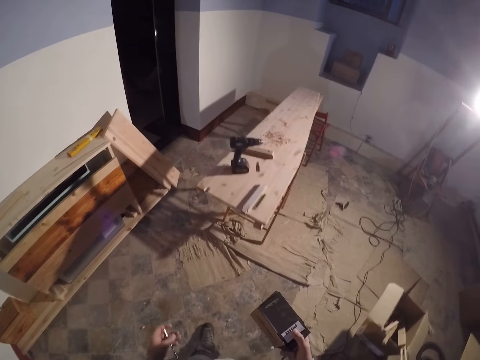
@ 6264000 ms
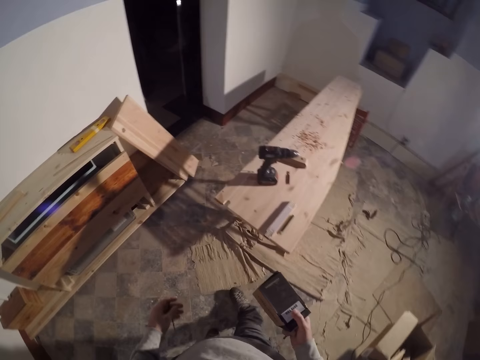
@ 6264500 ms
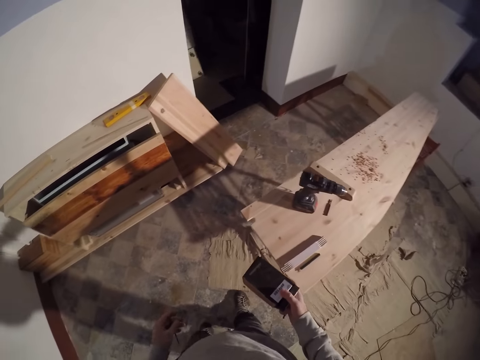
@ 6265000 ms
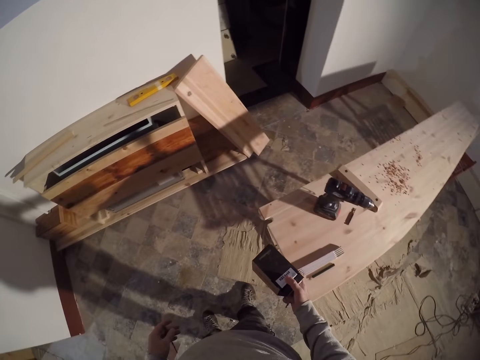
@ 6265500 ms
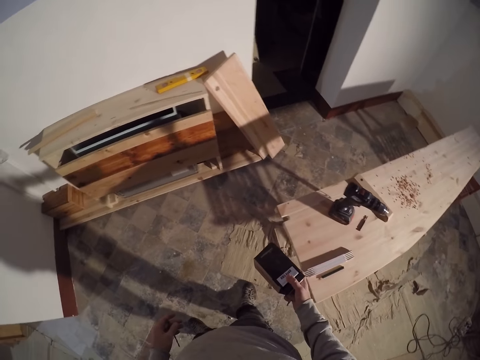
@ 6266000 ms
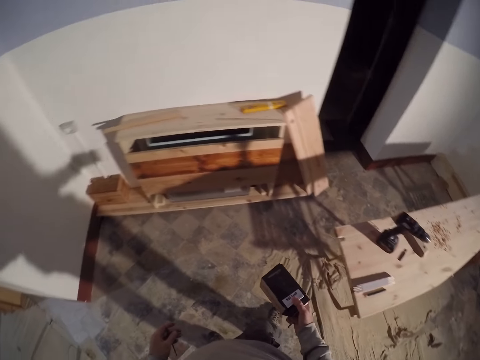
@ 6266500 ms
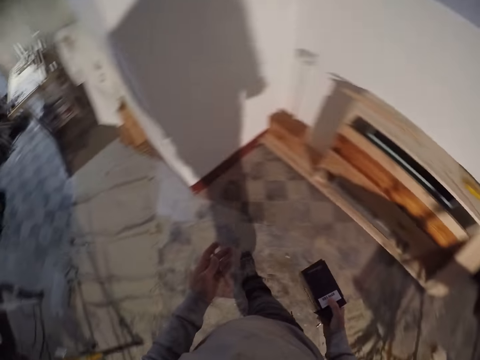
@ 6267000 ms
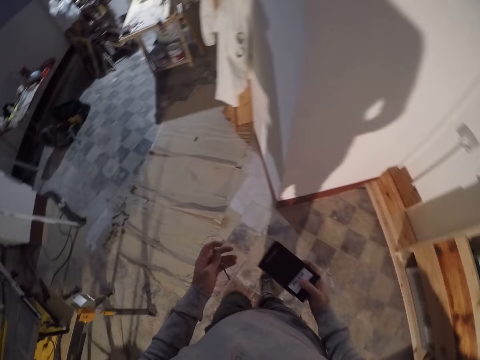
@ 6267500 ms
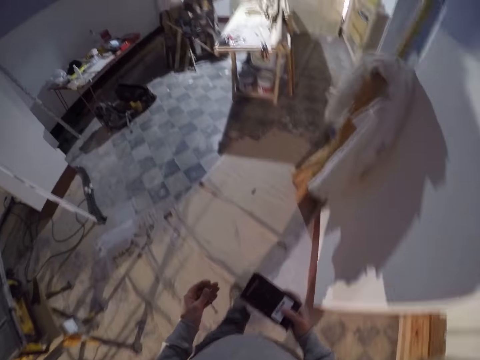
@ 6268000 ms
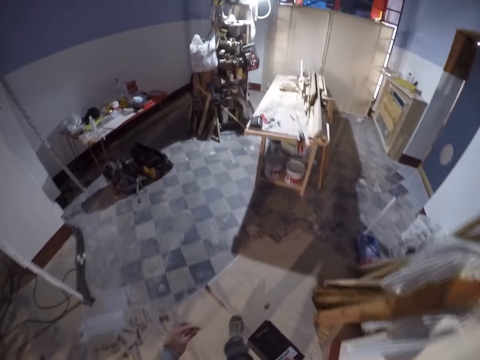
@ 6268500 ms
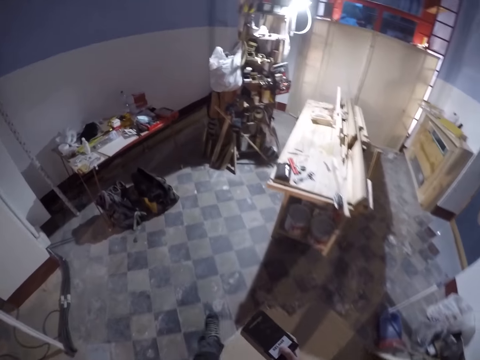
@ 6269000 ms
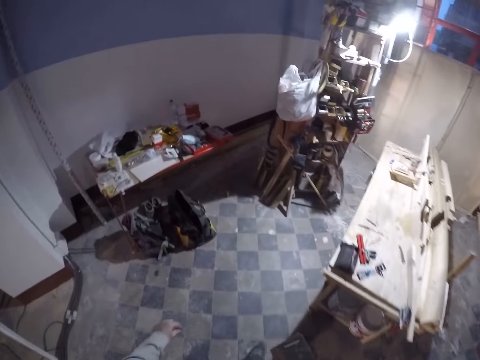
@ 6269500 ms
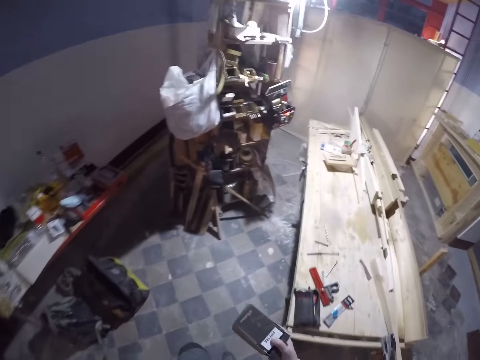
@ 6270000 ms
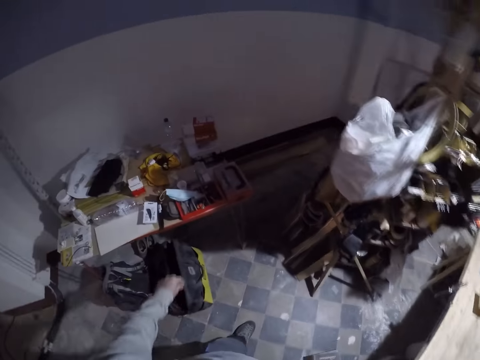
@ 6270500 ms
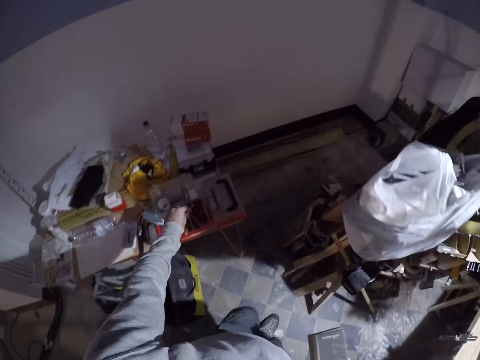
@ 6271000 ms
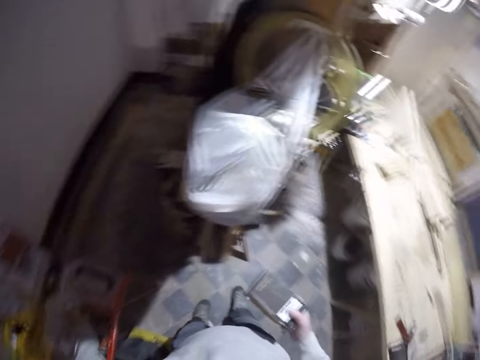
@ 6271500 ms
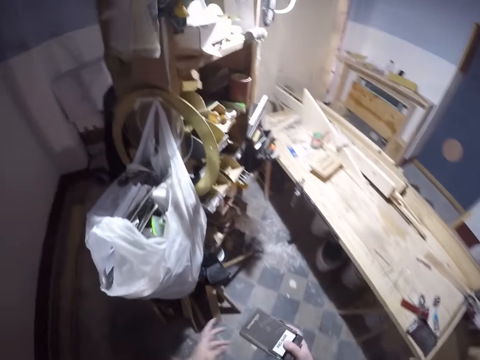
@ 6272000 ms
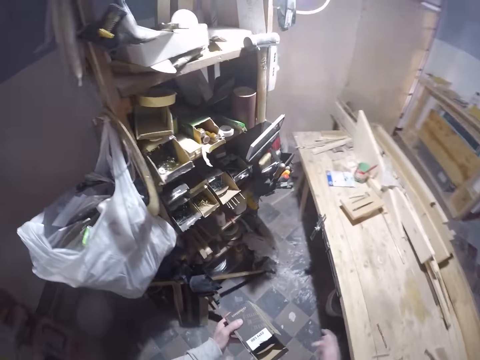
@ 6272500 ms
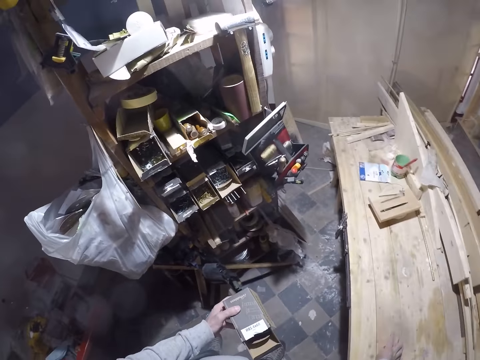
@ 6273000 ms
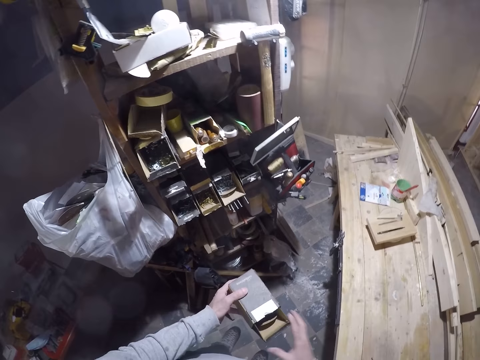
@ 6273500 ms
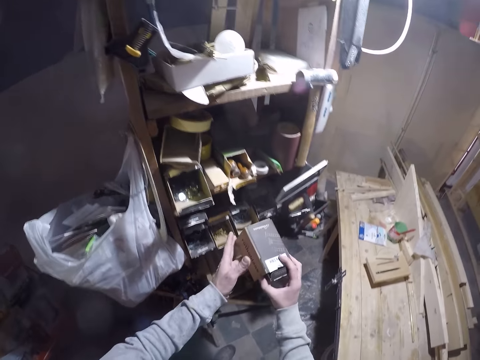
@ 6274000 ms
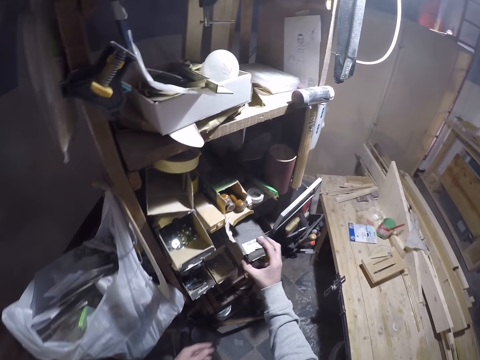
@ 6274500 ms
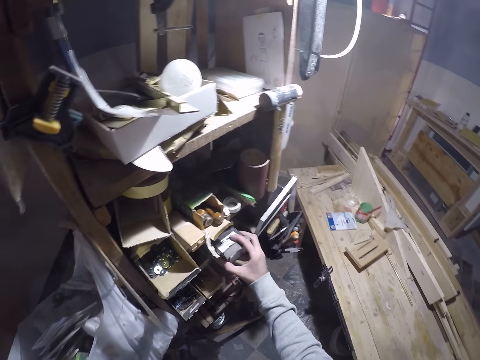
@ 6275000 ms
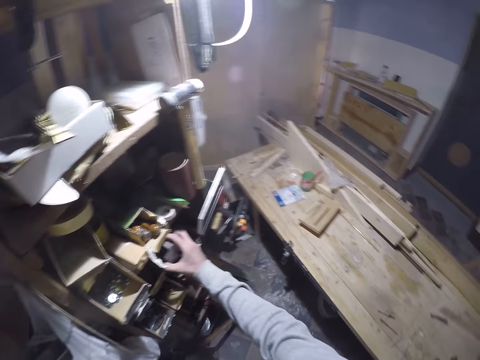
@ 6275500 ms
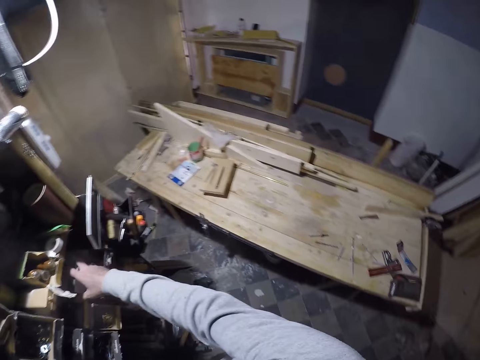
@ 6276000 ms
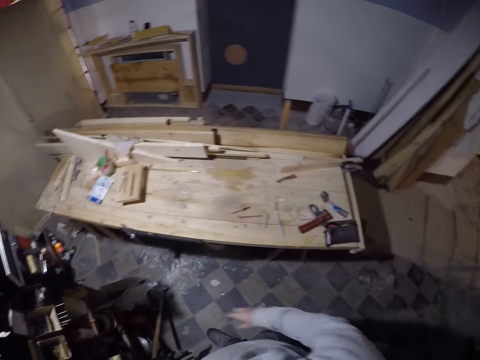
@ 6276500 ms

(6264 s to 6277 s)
The camera wearer walks into the workroom. He drops the drill bit in his left hand into a tool box on the table. He drops the drill bit in his right hand on the workbench. He inserts the black carton into a shelf with his right hand.

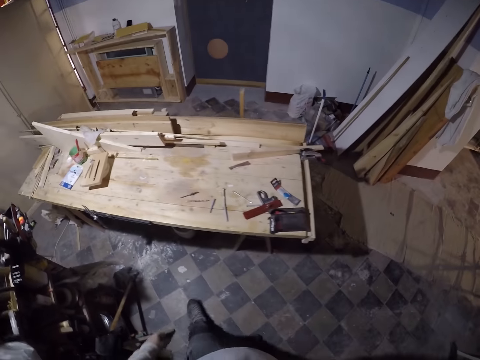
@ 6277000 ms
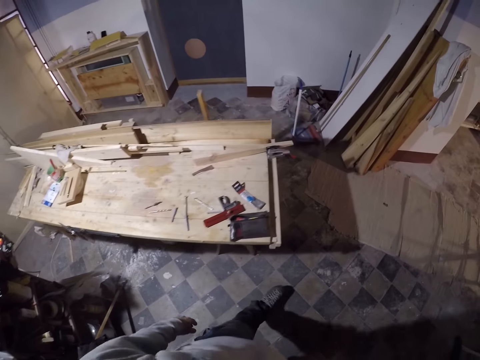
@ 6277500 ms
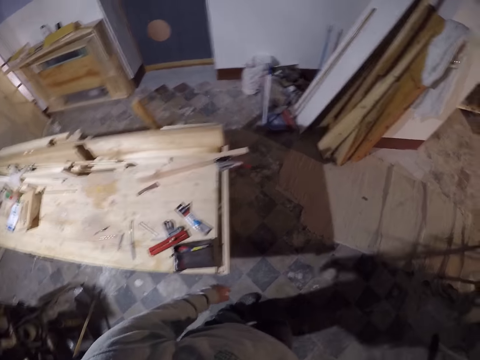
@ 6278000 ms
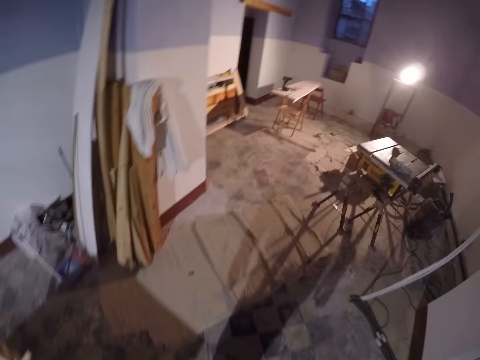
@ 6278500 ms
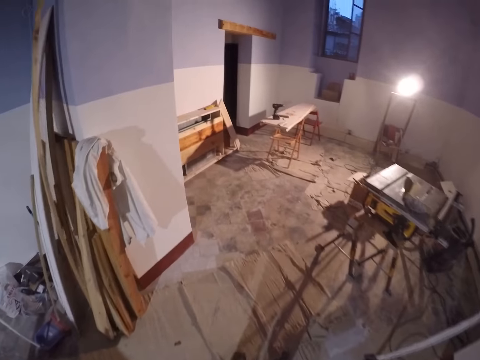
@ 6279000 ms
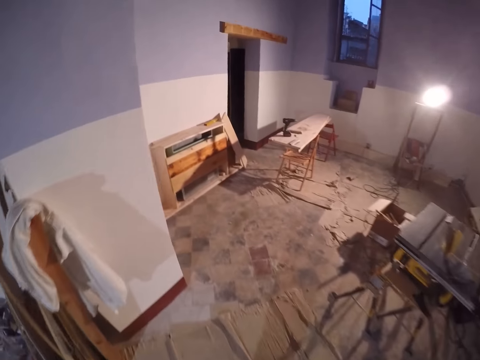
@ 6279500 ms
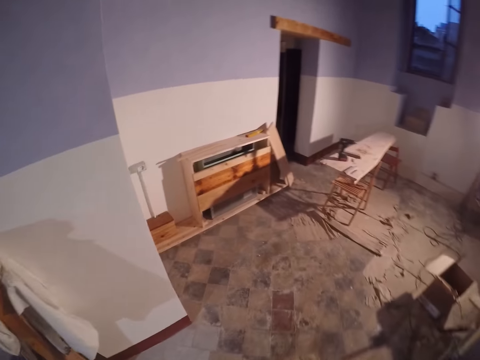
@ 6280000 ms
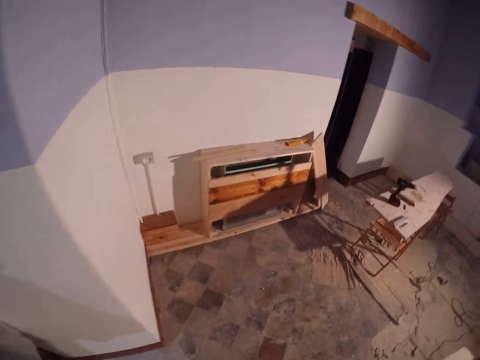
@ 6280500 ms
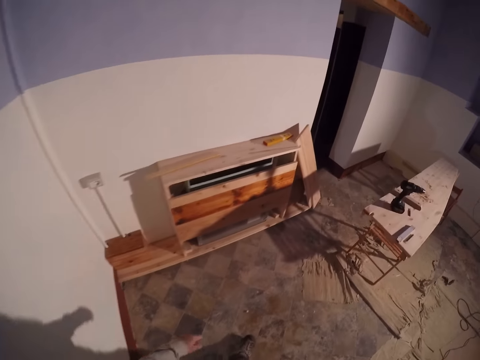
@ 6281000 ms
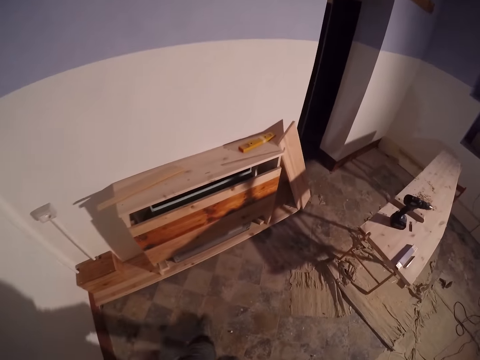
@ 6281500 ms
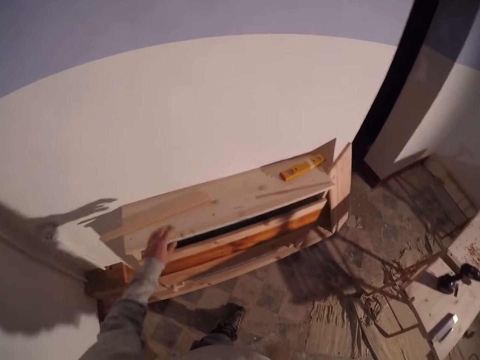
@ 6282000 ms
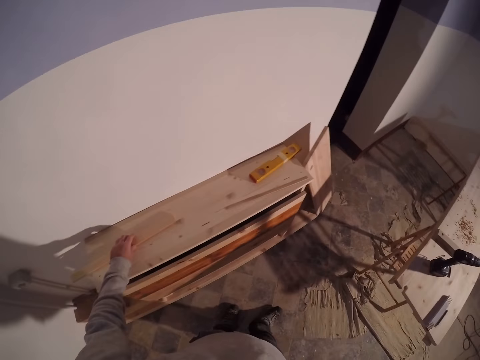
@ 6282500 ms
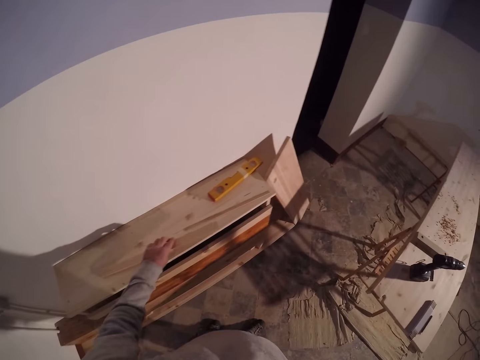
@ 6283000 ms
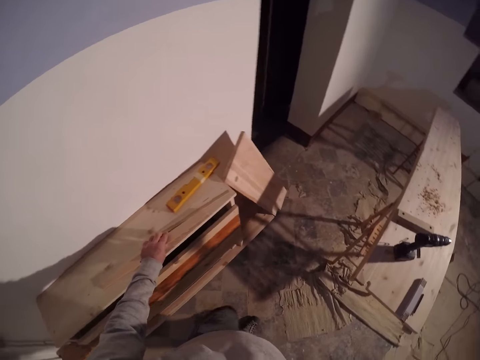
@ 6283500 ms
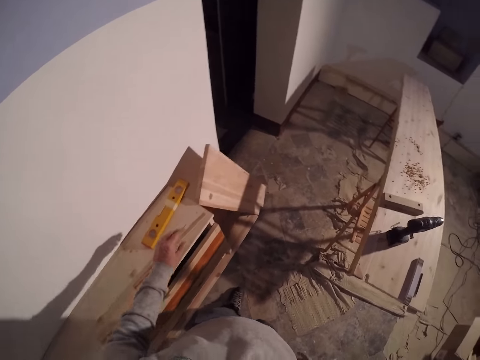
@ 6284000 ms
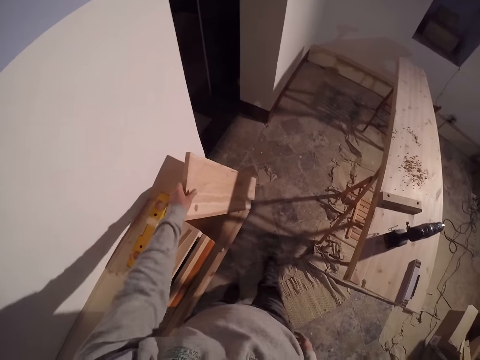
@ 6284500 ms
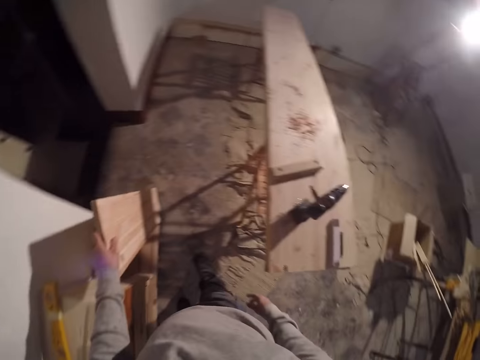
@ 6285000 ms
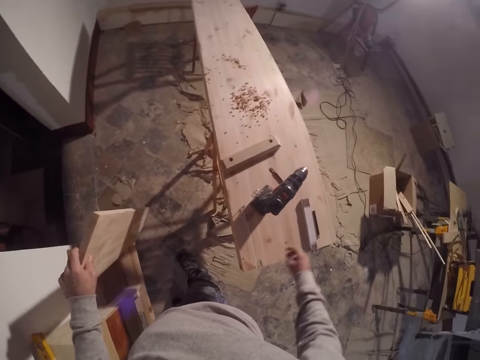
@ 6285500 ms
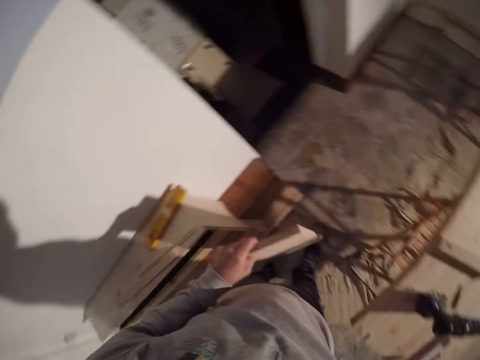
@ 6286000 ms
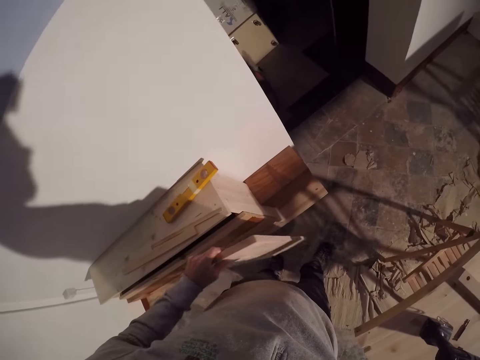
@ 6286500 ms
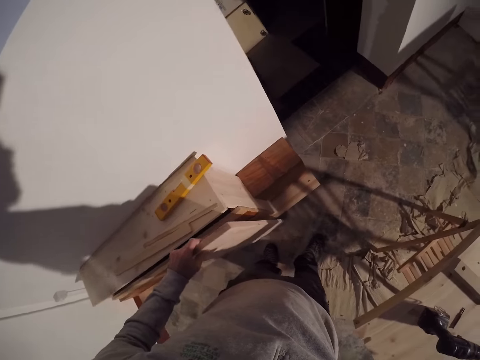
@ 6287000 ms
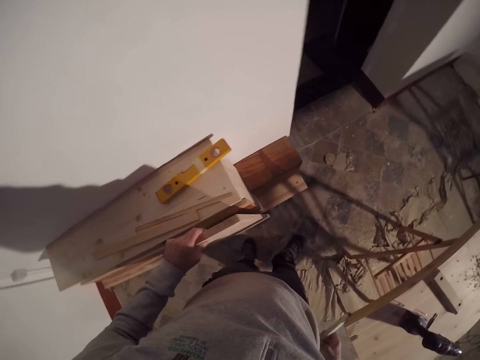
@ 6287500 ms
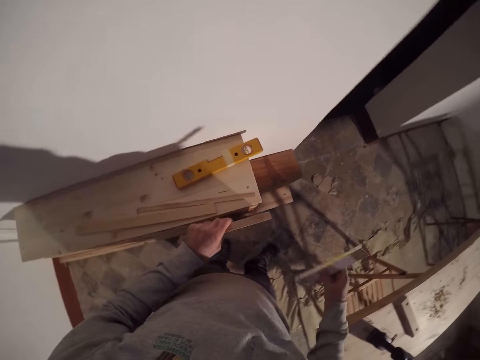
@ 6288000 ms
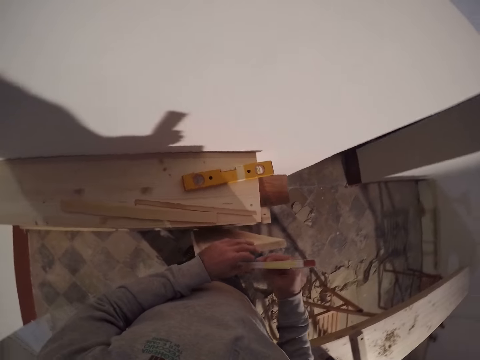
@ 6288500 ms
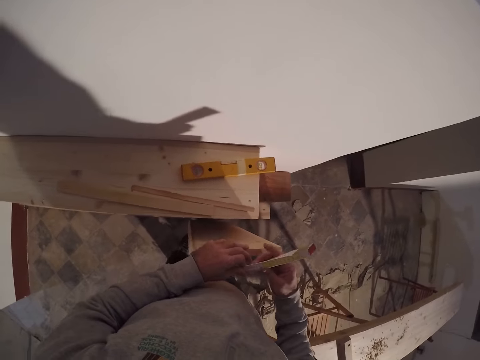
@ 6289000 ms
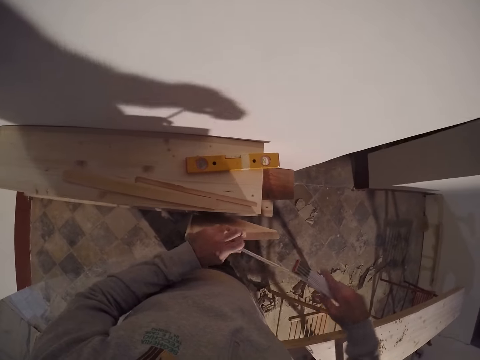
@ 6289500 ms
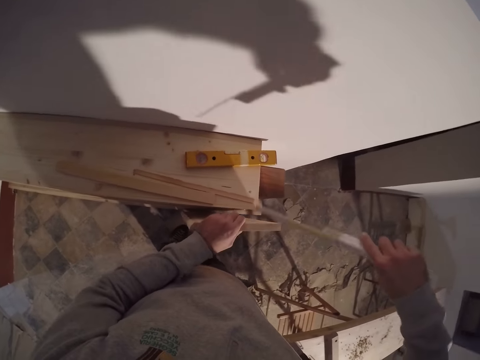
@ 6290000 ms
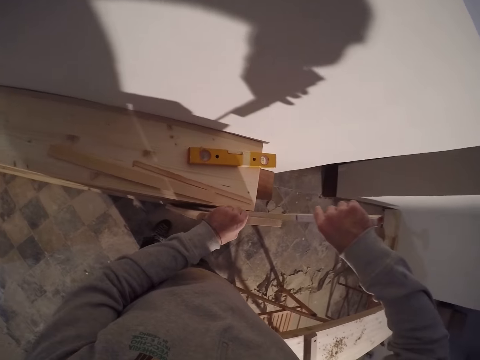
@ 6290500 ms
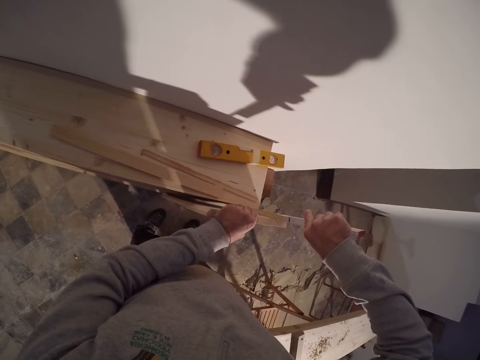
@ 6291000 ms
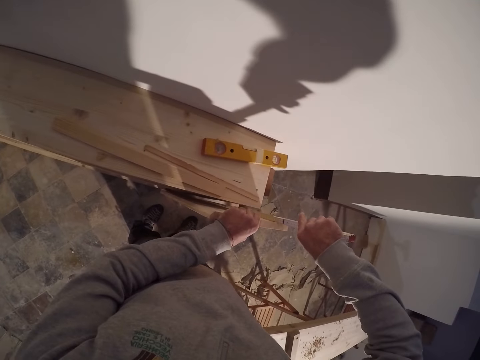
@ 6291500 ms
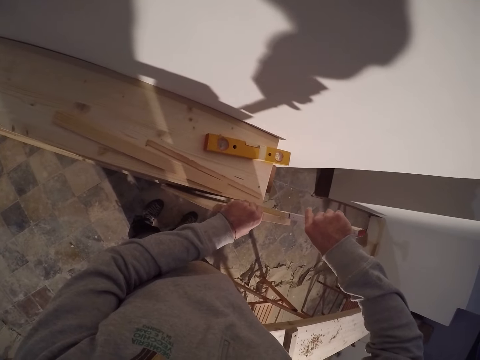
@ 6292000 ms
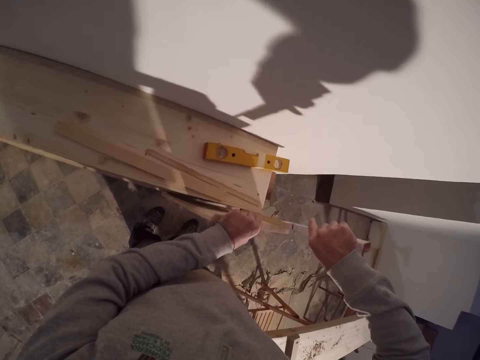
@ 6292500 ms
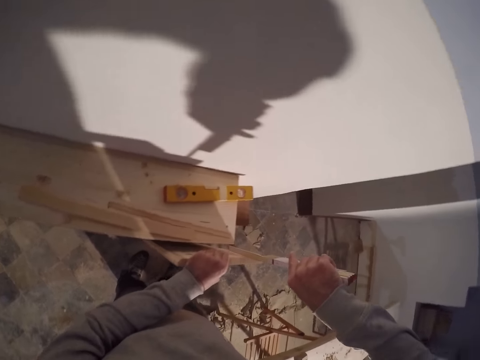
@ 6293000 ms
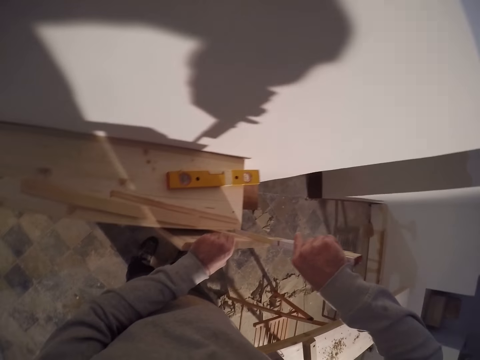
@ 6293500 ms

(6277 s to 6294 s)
The camera wearer walks in the room. He walks out of the workroom. He moves a piece of wood with his left hand. He picks up the piece of wood. He puts the wood down. He touches the piece of wood. He lifts a plank on the floor with his left hand. He lifts a foldable rule on the plank with his right hand. He drops the plank beside a piece of furniture. He unfolds the foldable rule with his left hand. He measures the plank in his left hand with the foldable rule in his right hand.
